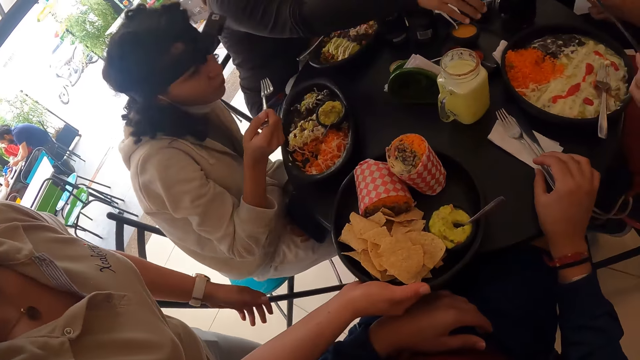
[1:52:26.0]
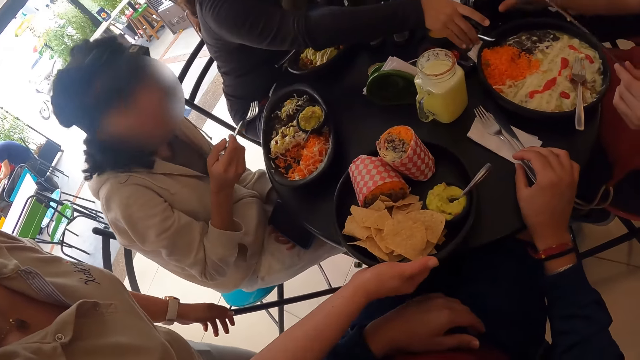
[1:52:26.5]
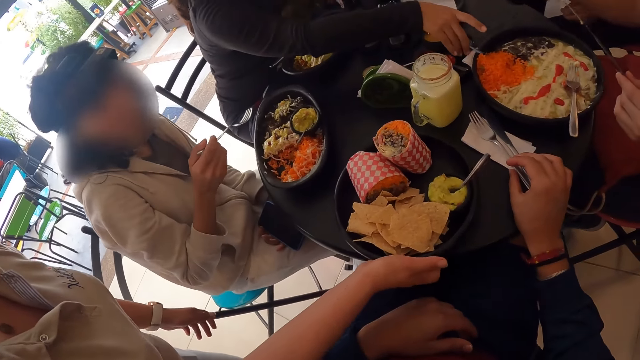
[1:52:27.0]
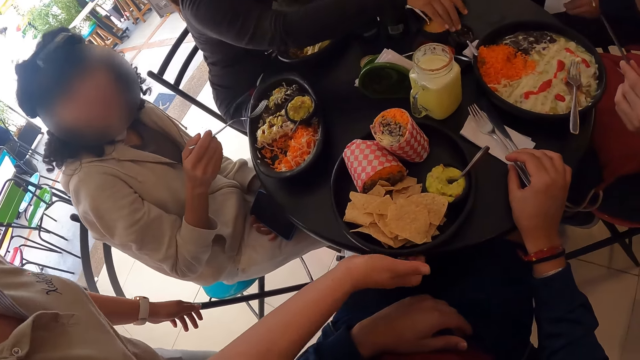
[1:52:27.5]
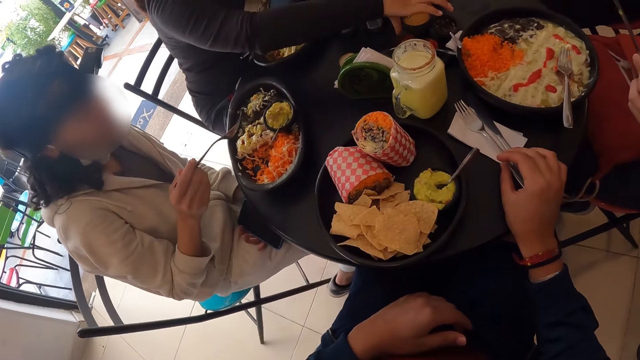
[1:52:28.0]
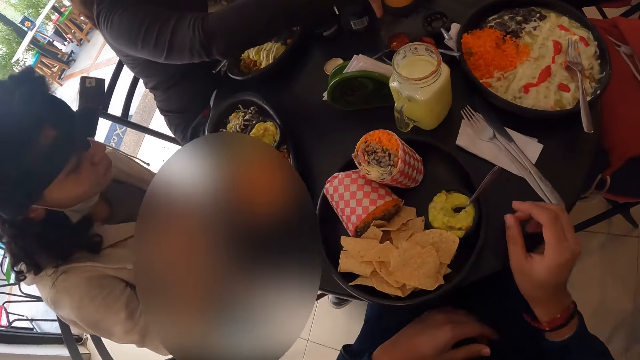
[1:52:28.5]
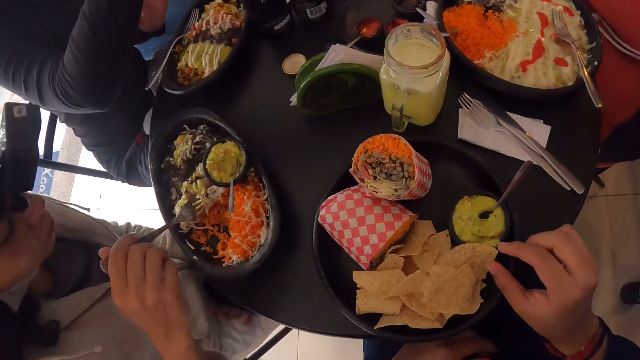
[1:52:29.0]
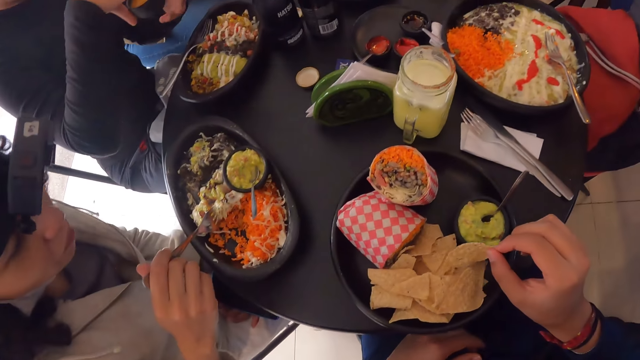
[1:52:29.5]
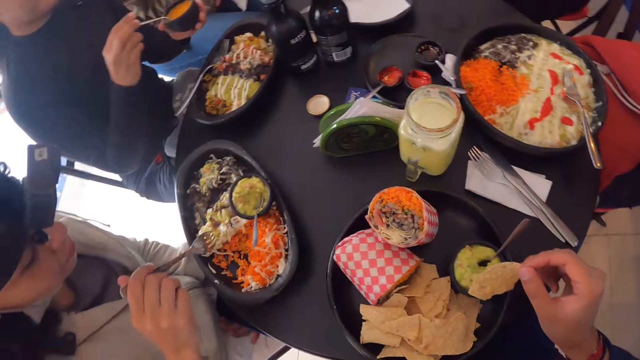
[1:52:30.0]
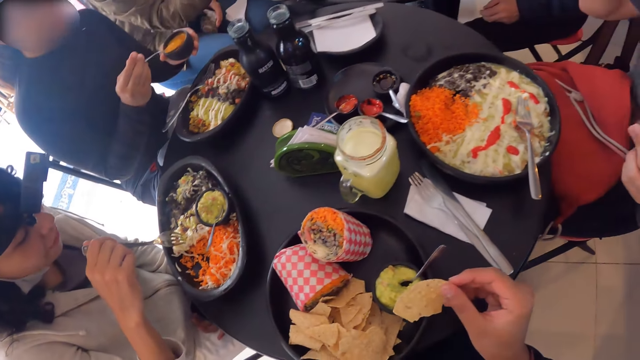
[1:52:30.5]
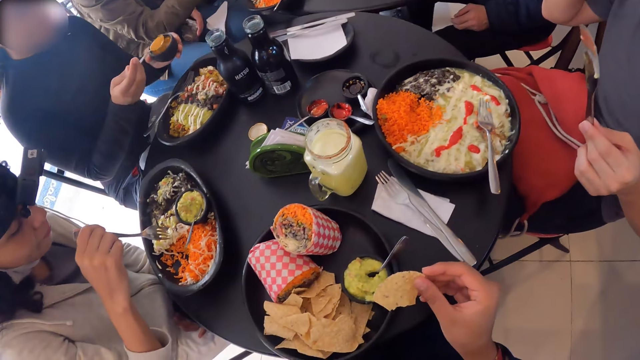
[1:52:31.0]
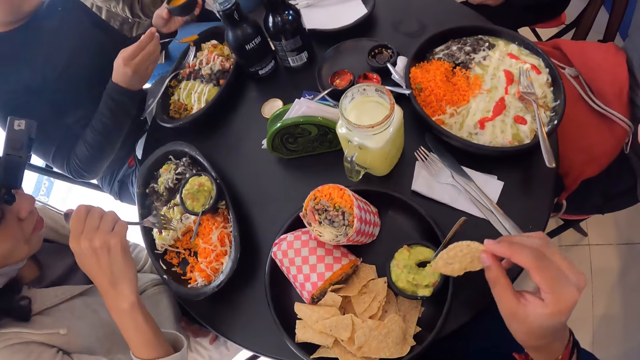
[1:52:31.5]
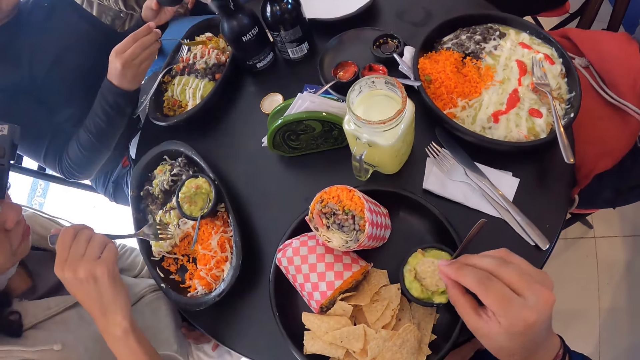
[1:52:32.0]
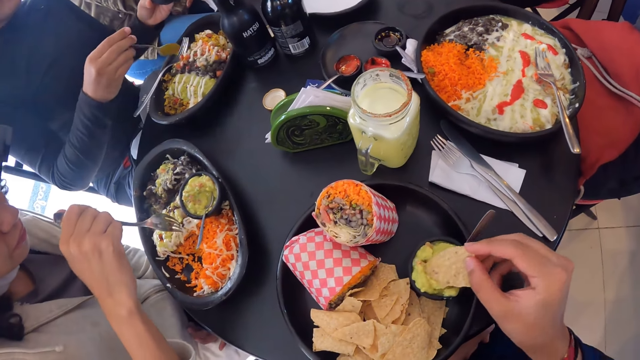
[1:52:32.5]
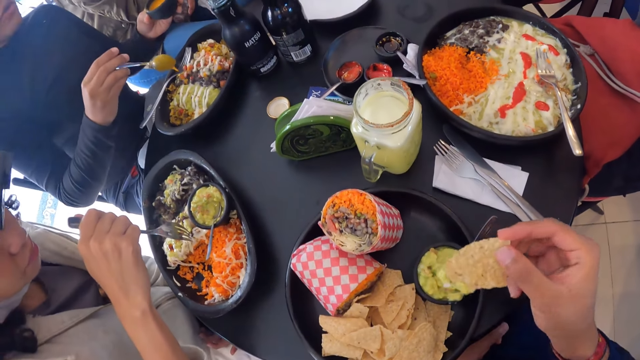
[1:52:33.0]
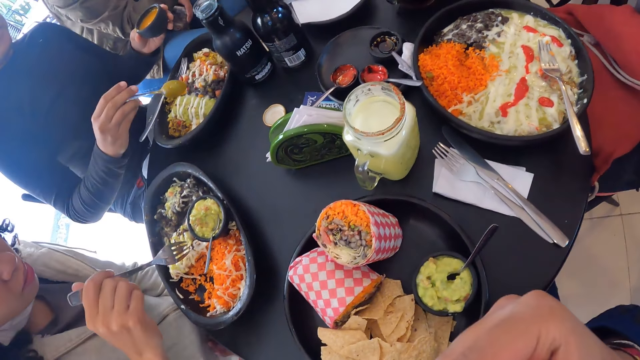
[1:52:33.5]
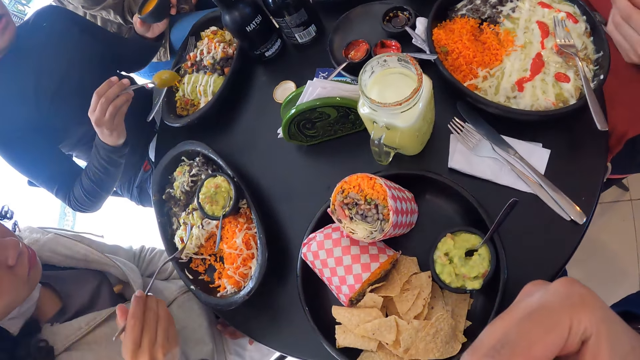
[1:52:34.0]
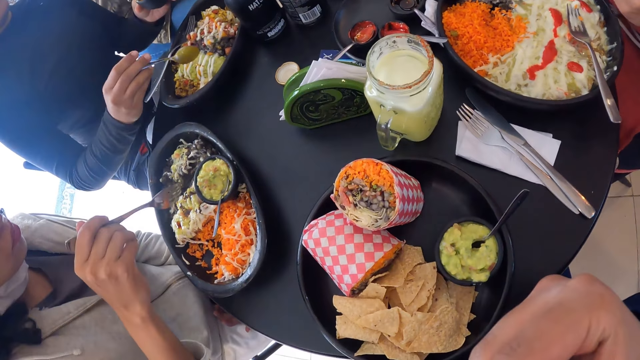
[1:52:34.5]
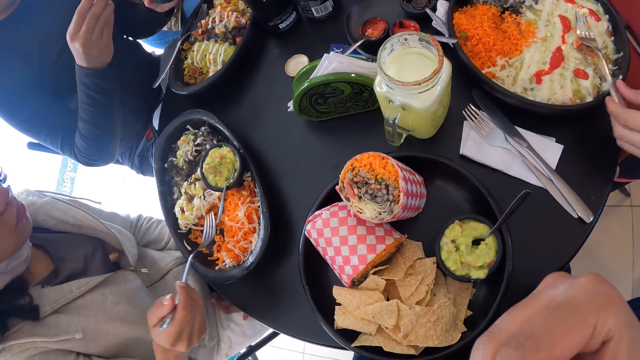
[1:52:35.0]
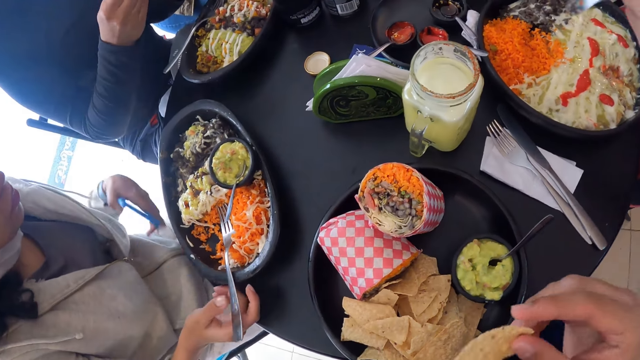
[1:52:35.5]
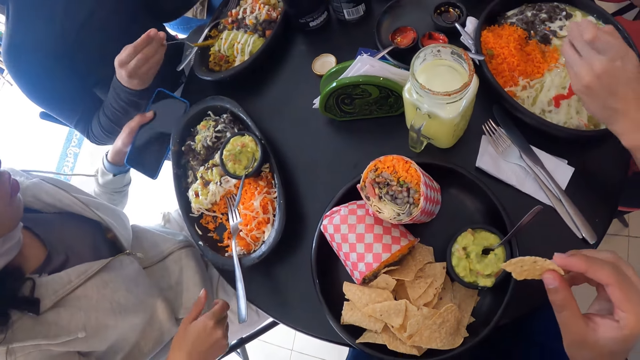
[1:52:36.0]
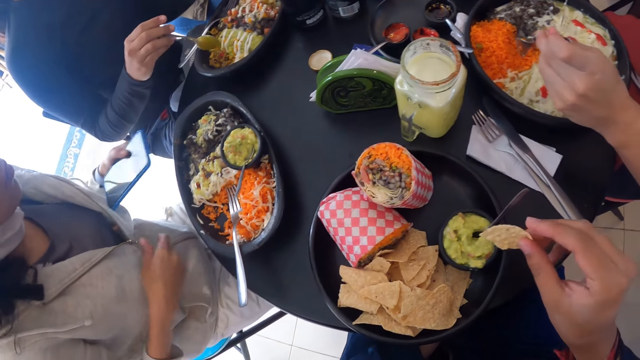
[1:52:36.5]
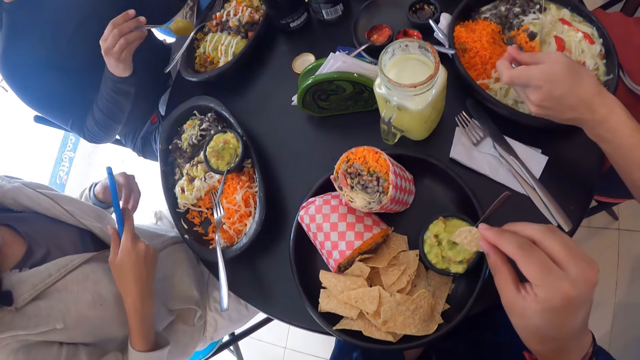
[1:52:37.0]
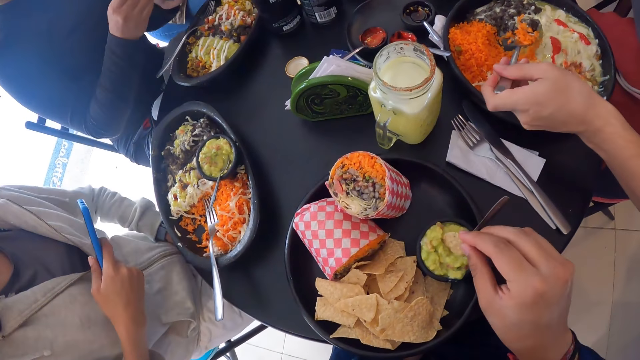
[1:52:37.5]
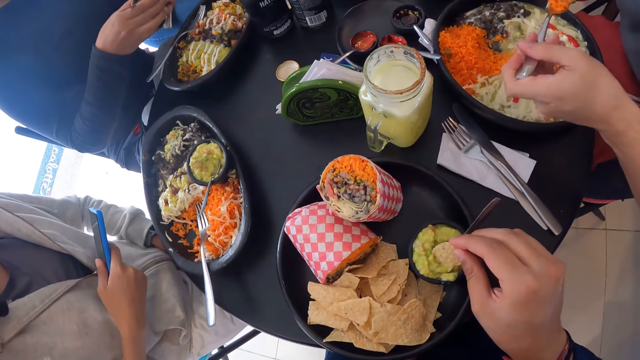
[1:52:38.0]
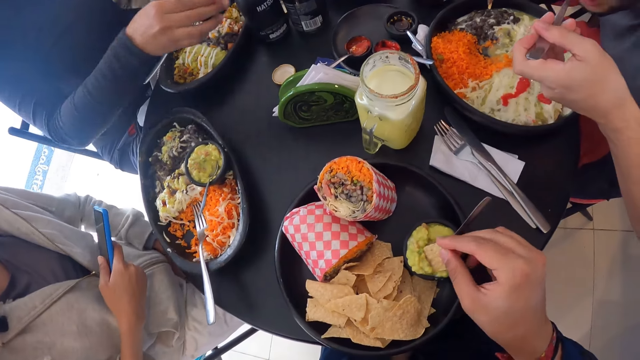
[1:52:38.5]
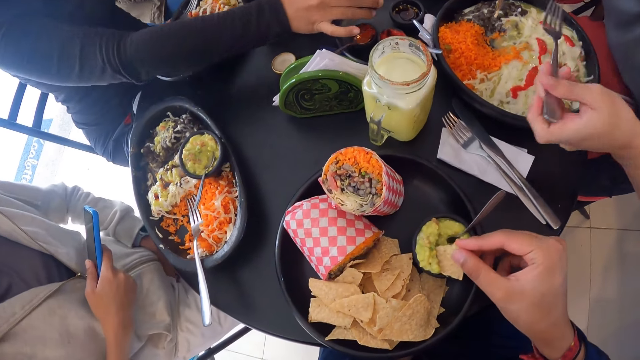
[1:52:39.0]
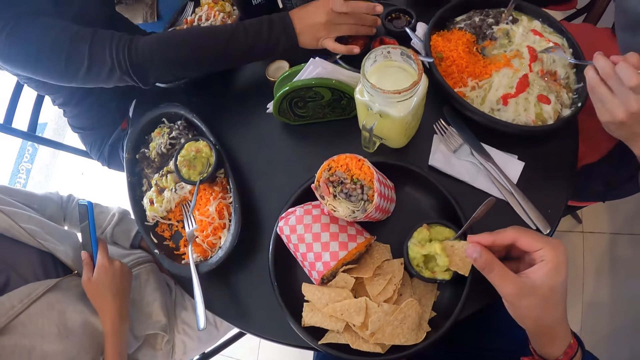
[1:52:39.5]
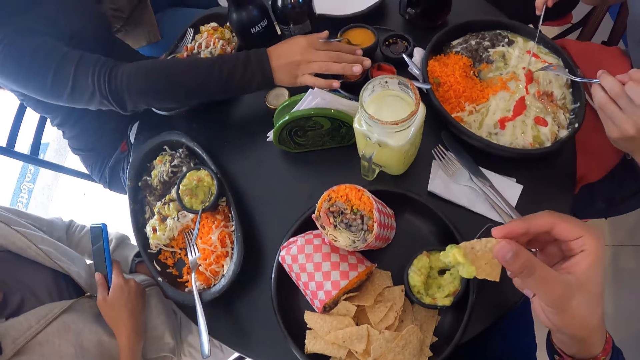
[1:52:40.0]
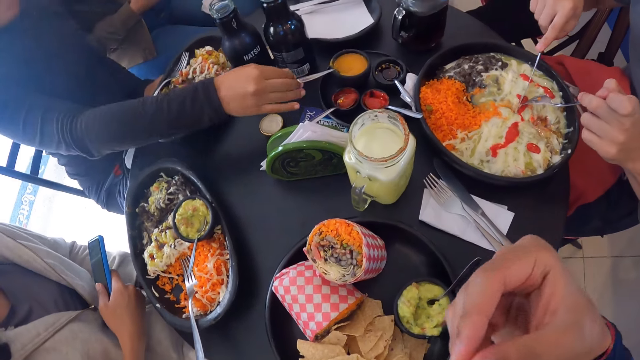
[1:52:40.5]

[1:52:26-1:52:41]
The camera wearer looks at the food. They eat the food. A man eats the food. Another man eats the food. A third man eats the food. The camera wearer eats the food.

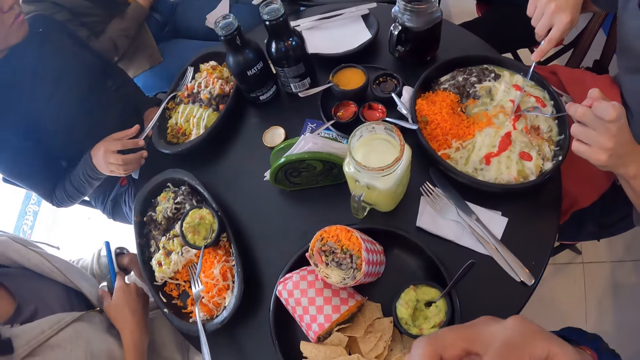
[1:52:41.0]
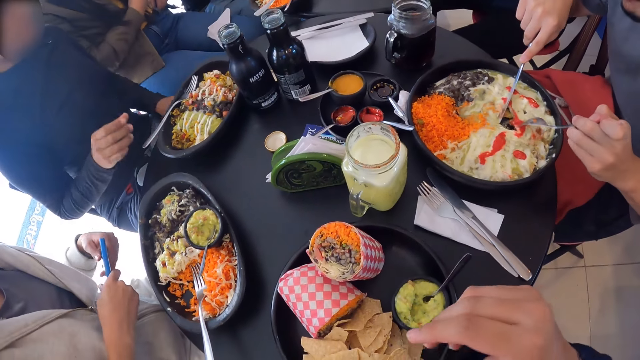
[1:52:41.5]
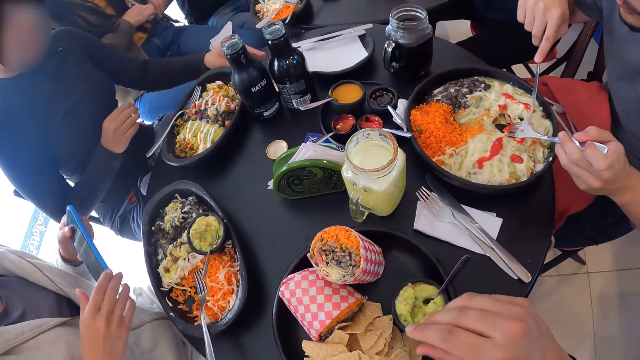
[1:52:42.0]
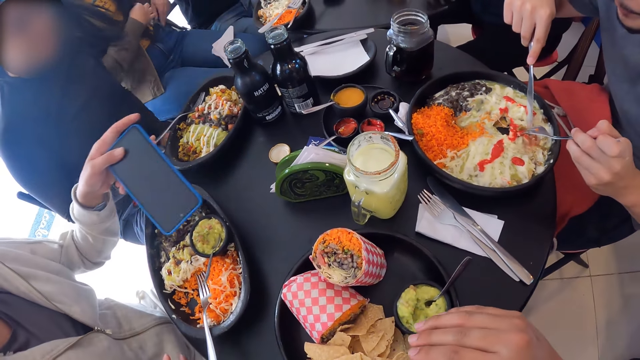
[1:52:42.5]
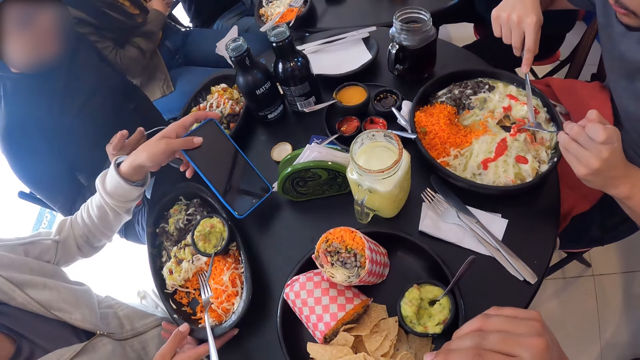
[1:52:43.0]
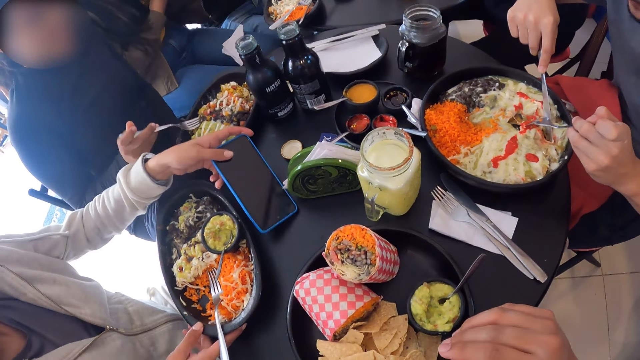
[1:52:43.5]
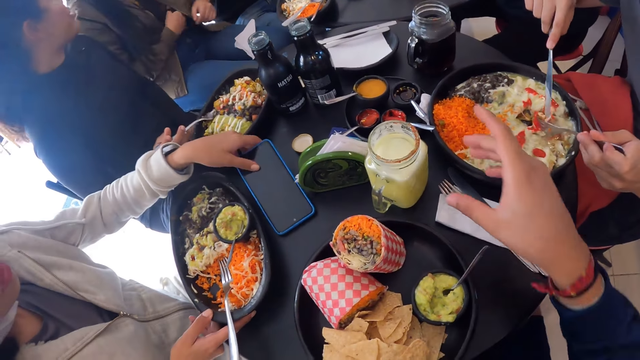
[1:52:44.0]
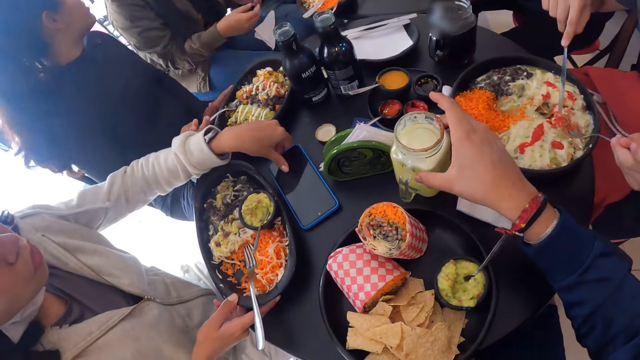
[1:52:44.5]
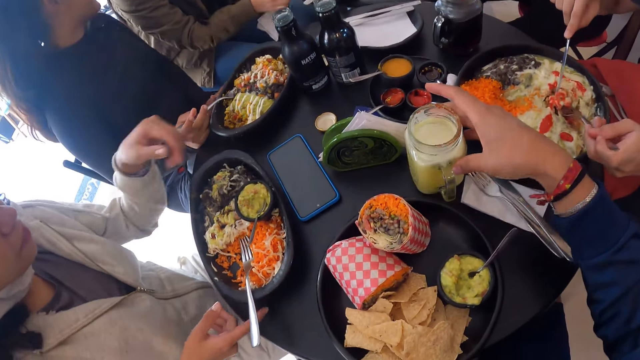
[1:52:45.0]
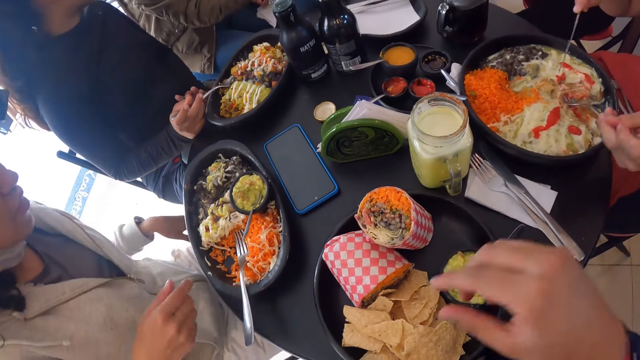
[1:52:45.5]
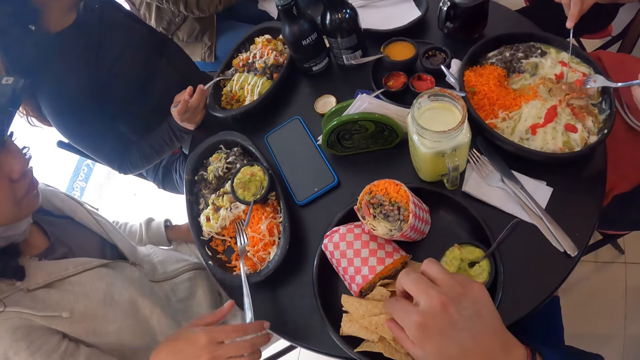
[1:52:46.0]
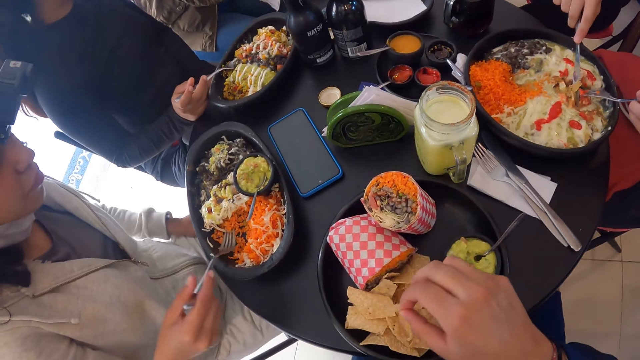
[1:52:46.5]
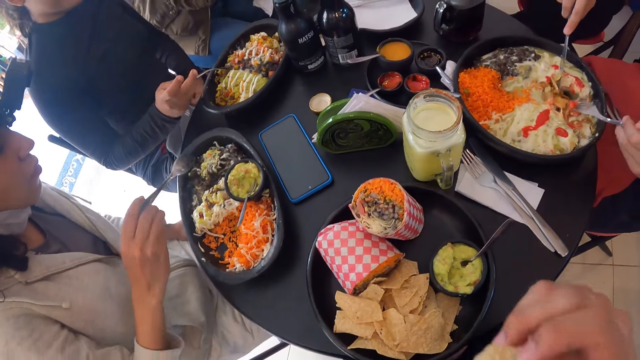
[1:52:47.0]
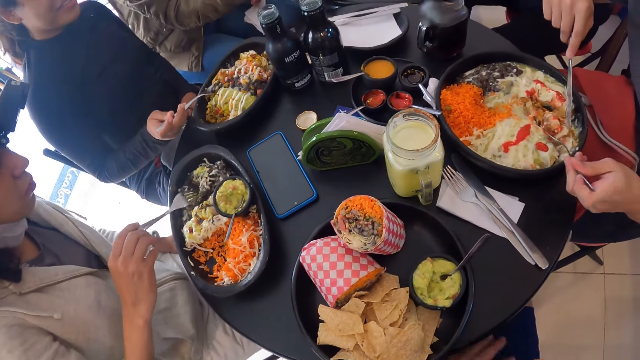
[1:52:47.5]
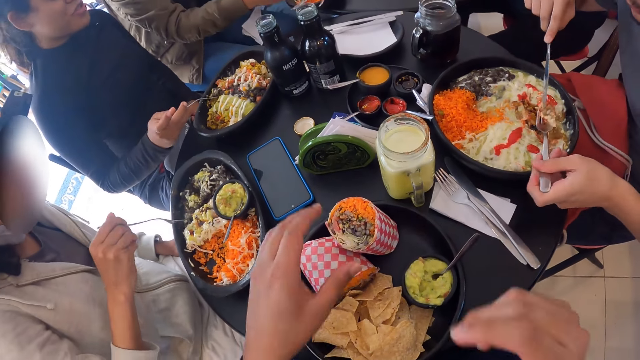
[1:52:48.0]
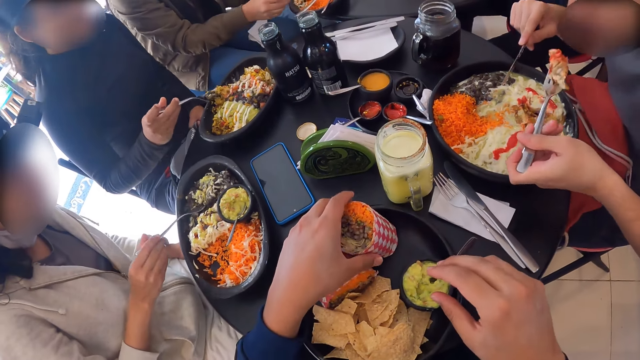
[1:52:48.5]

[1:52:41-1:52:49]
A man places the phone on the table. The camera wearer moves the juice on the table. He eats a chip with his right hand. He picks up a chapati.
